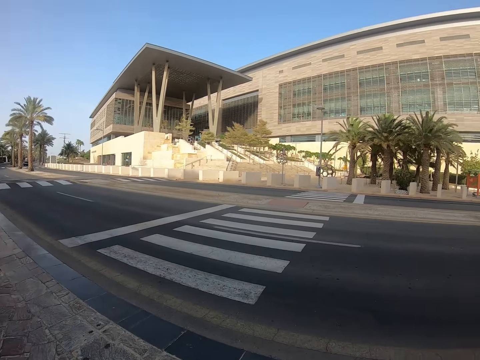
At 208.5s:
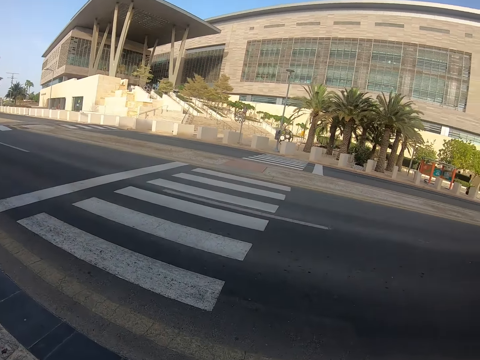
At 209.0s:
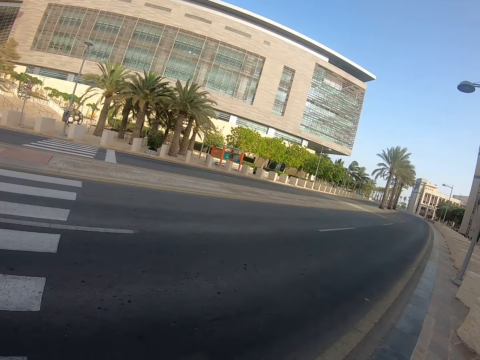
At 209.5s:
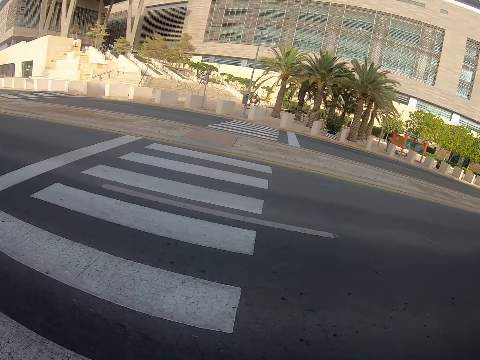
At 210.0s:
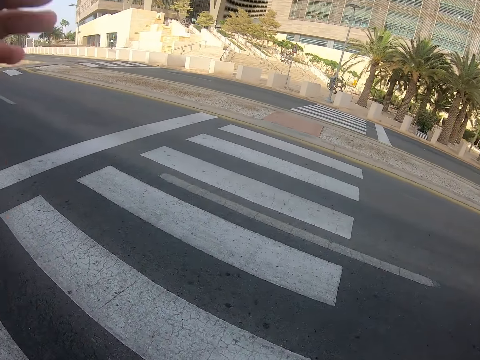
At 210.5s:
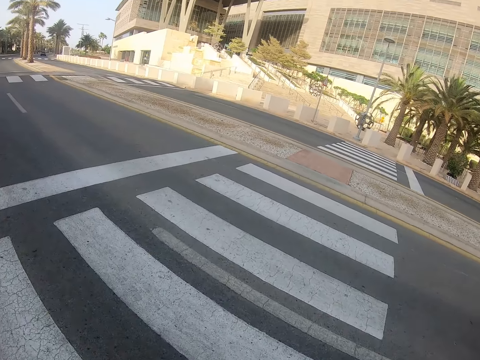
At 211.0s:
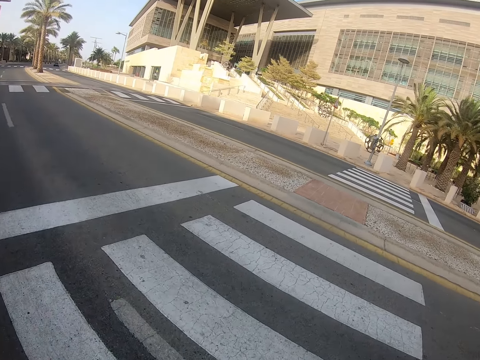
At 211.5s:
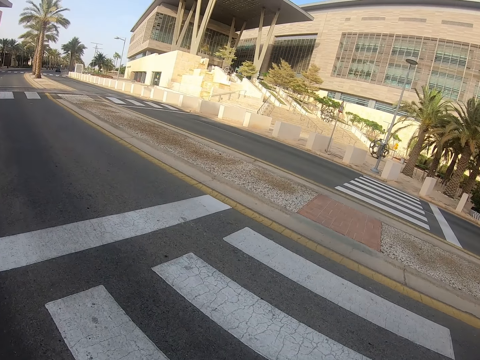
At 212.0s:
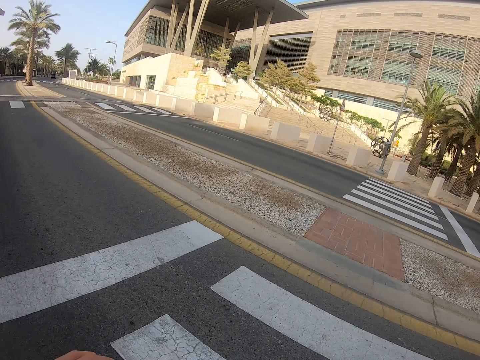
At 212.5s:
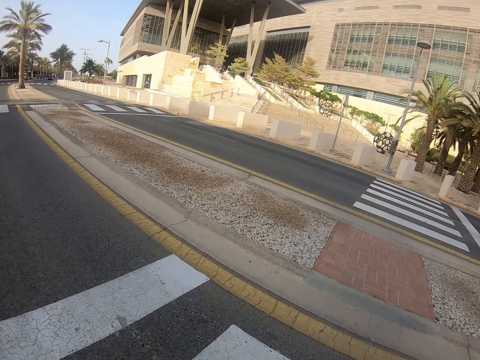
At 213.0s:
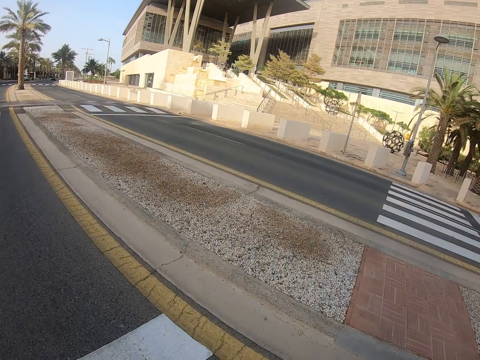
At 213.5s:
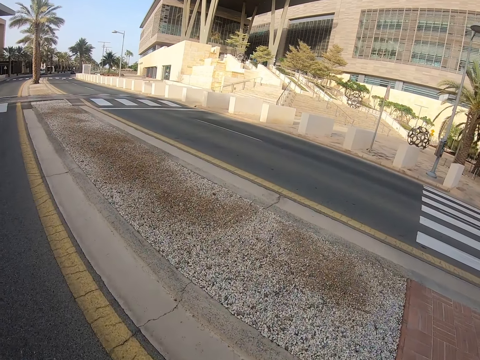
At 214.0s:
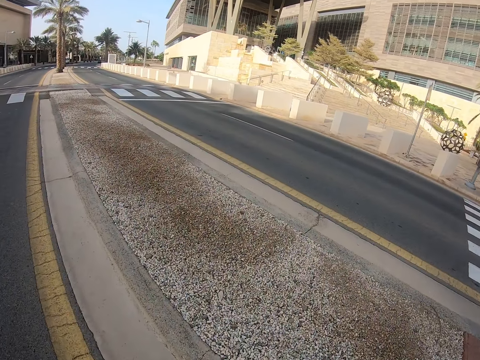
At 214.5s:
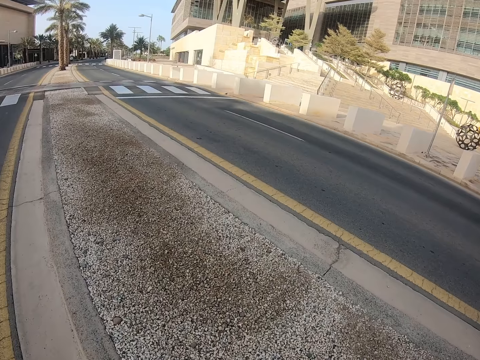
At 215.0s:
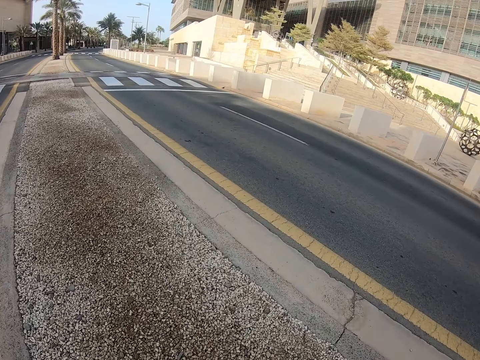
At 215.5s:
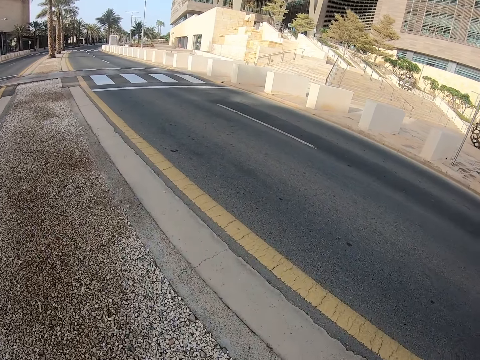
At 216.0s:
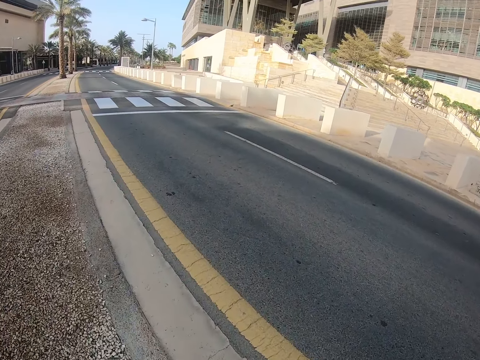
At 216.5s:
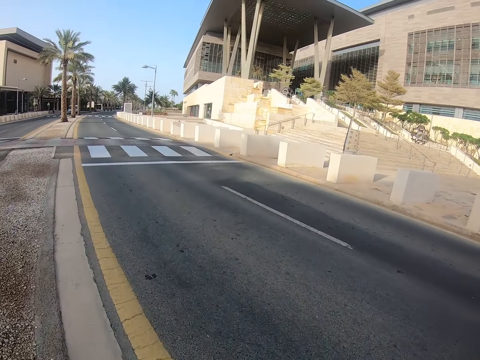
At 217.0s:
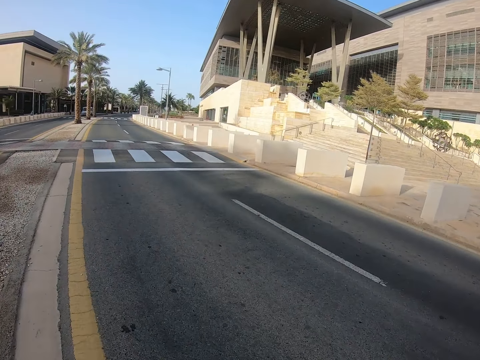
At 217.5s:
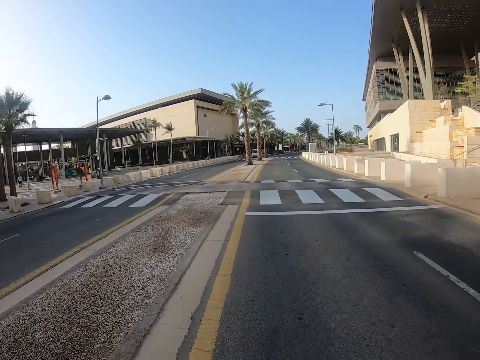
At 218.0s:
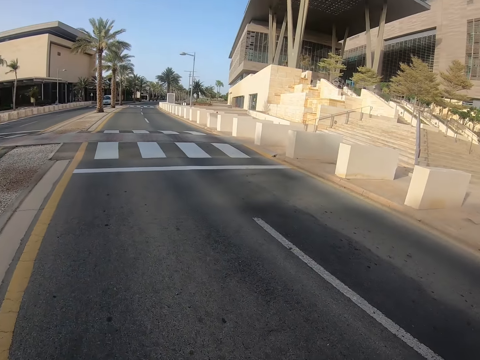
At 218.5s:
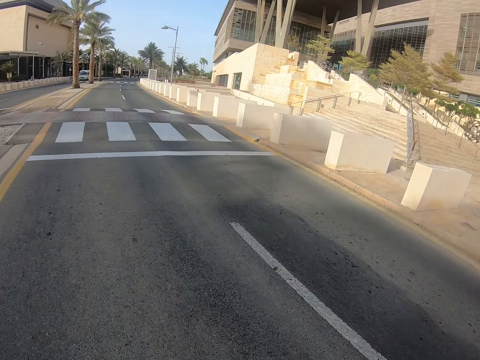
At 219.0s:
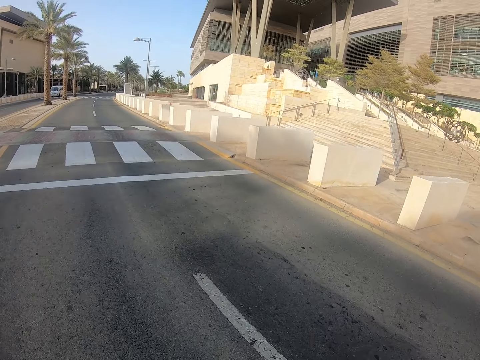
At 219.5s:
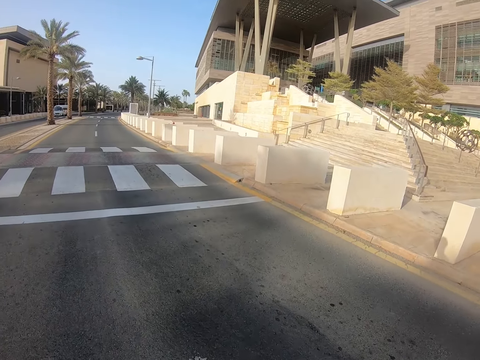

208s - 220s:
The camera wearer looks both sides of the road. They raise the left hand towards something. They cross the road.

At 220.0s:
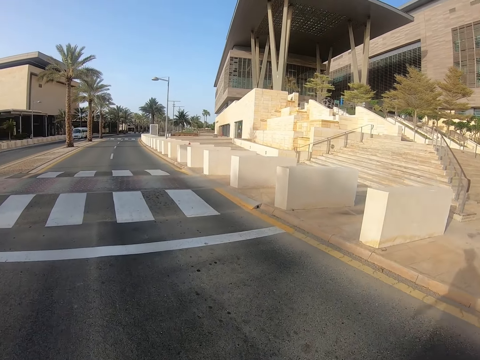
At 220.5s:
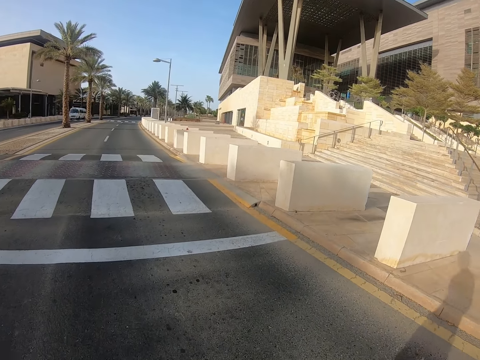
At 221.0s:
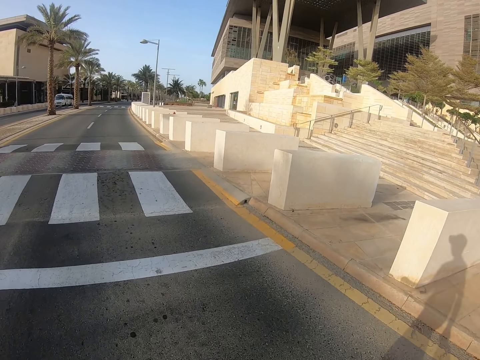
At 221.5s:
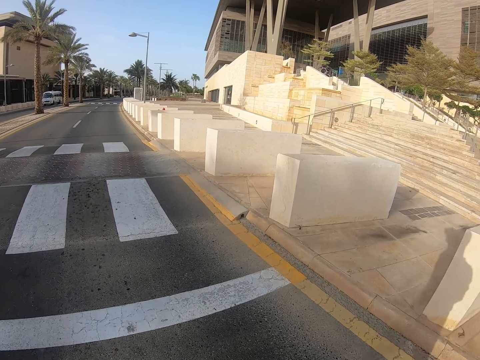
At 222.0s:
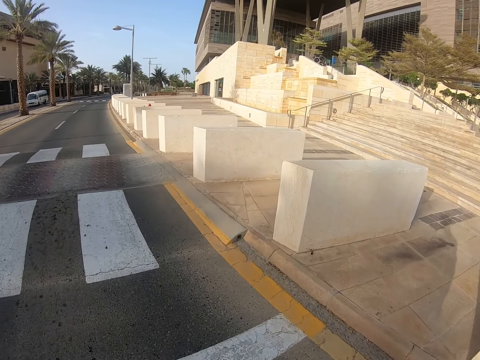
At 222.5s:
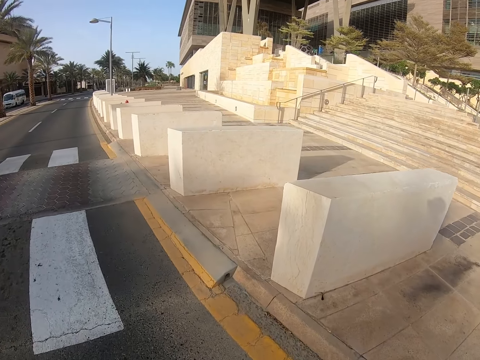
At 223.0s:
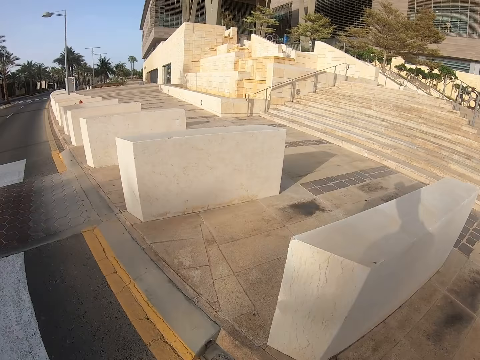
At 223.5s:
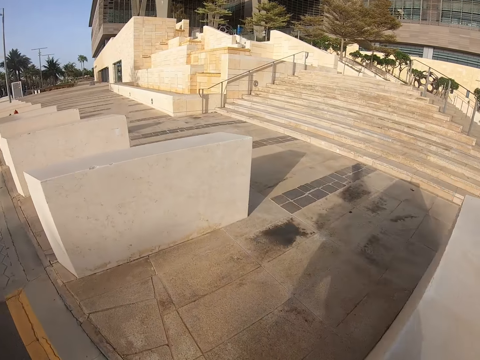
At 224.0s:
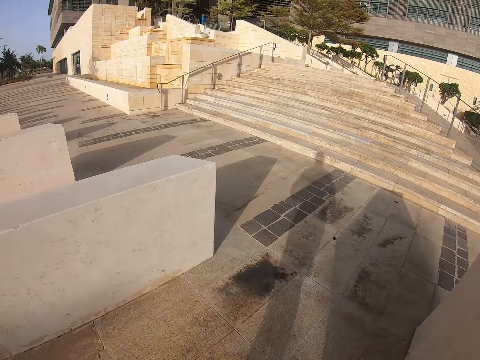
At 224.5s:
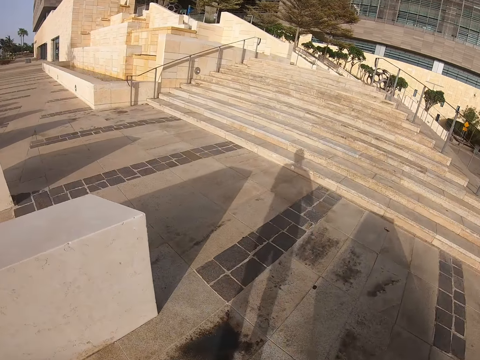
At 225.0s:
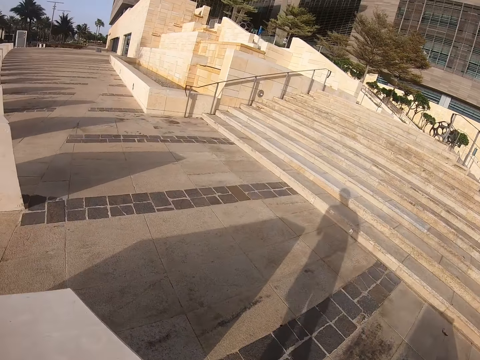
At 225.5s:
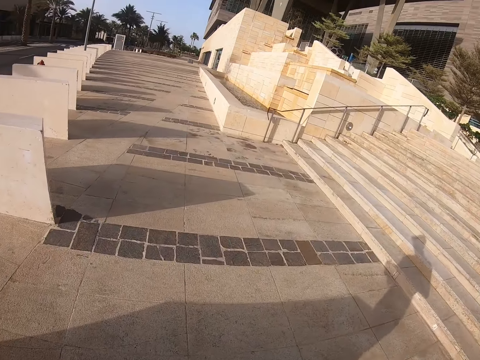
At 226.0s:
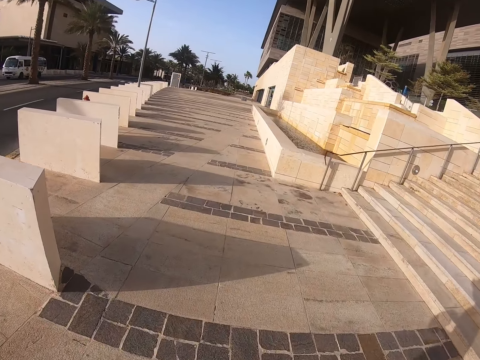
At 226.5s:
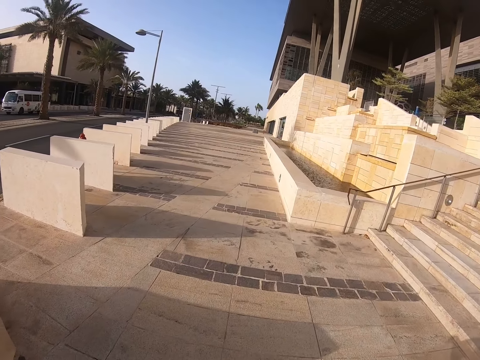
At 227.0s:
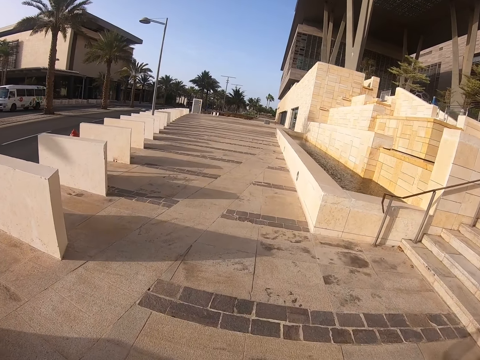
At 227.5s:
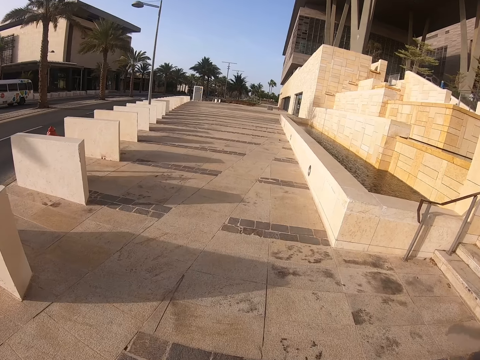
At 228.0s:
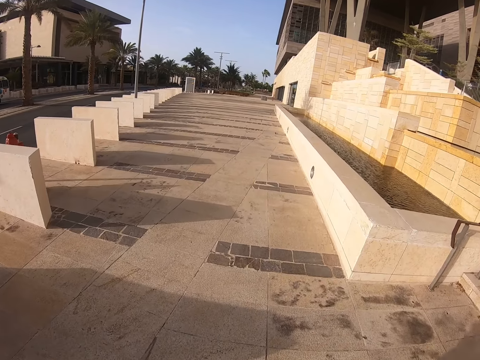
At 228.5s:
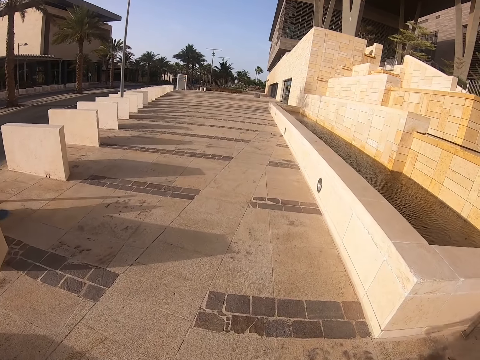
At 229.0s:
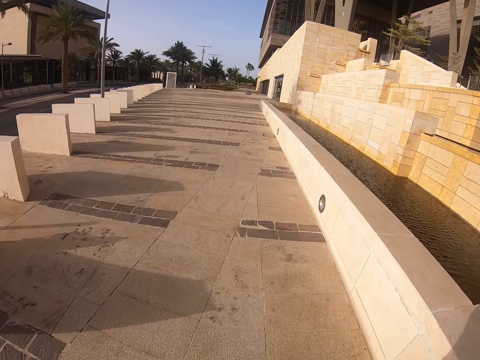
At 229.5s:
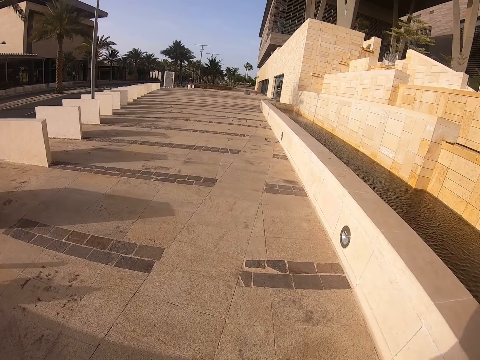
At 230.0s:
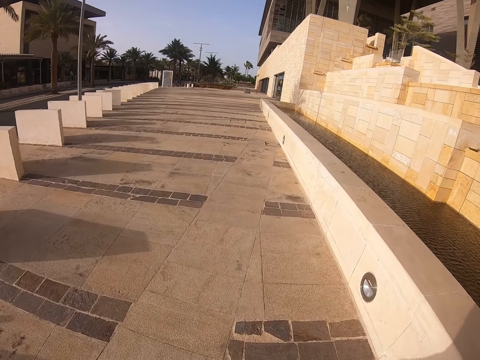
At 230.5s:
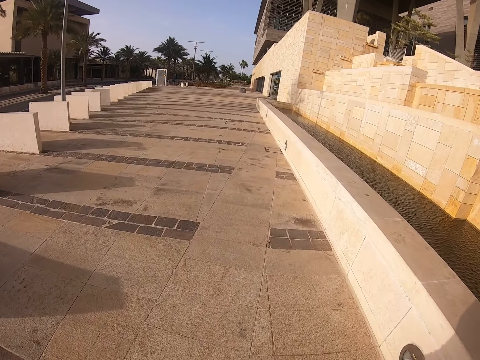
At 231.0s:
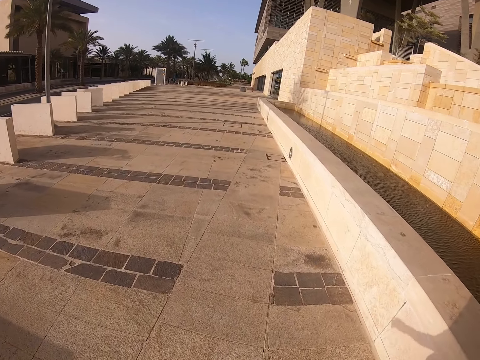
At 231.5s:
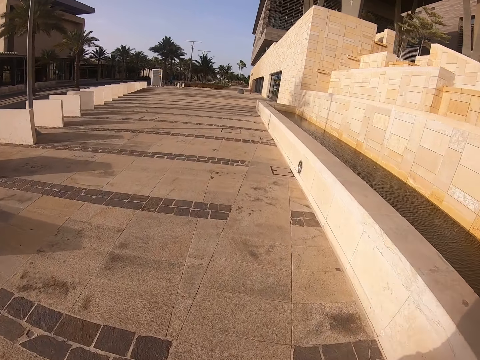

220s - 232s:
The camera wearer walks along the sidewalk.

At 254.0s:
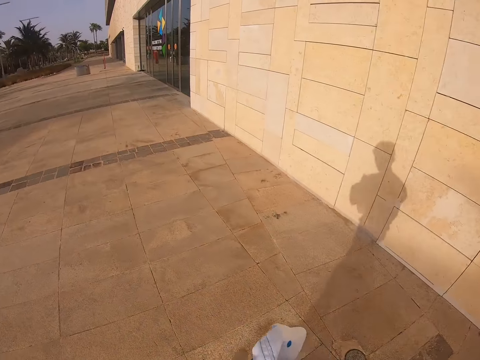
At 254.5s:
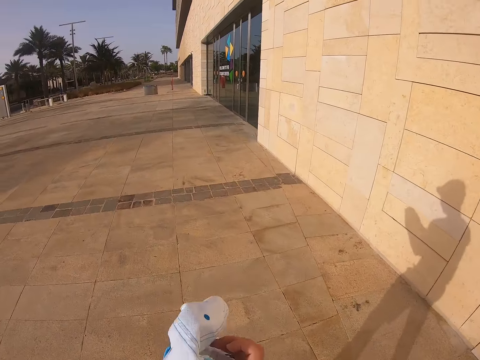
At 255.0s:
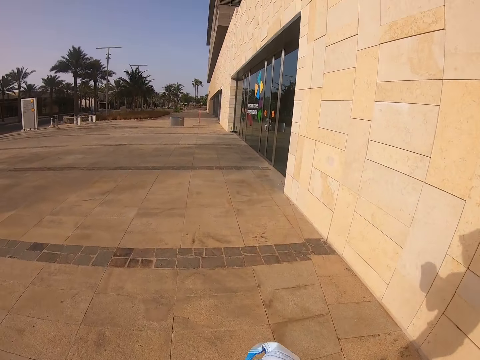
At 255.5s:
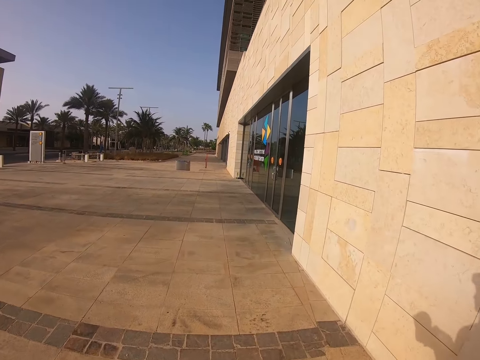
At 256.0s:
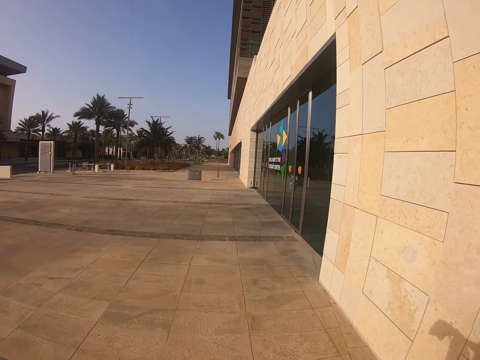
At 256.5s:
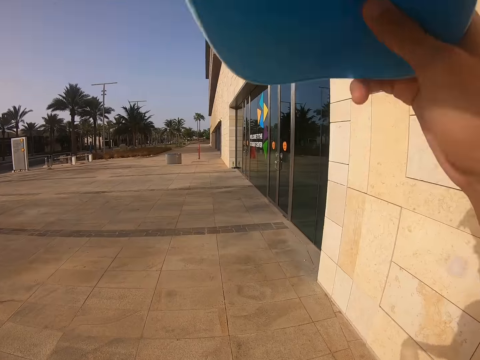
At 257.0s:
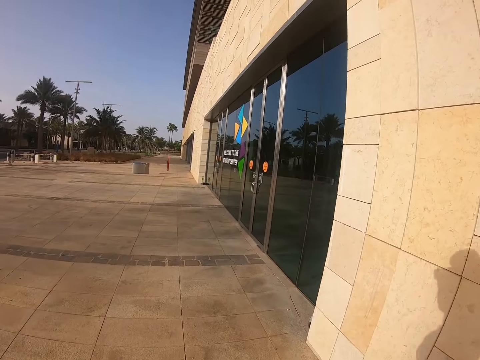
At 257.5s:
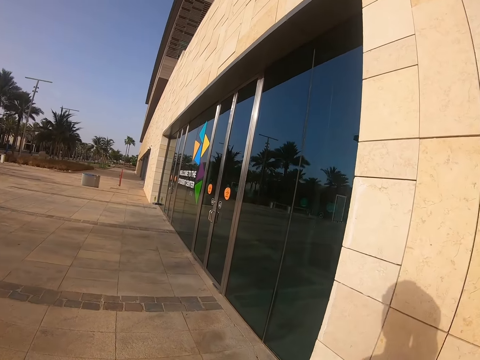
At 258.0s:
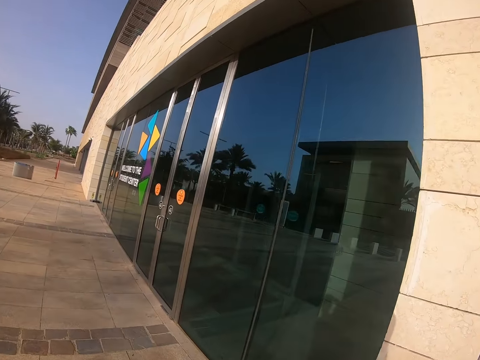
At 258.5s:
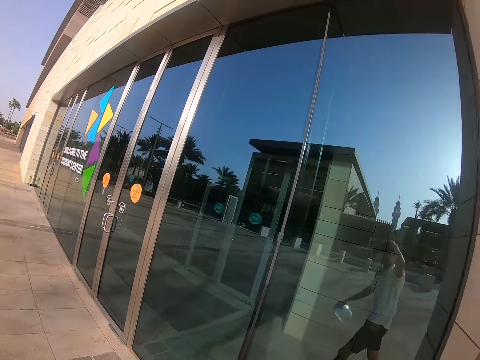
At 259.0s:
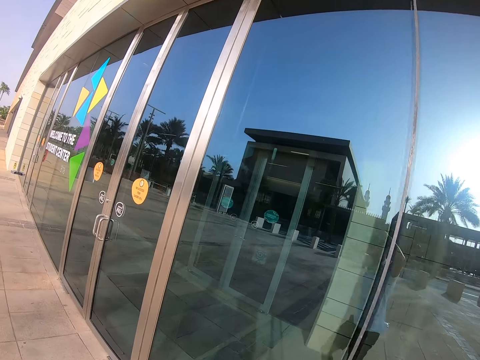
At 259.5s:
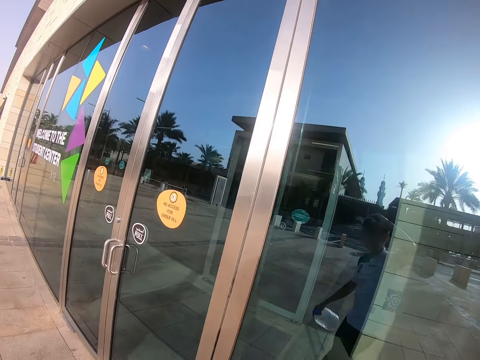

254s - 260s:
The camera wearer picks up the hat from the floor. They walk along the sidewalk. They wear the hat.
